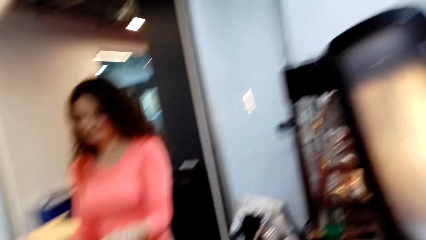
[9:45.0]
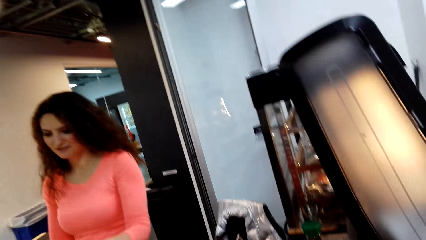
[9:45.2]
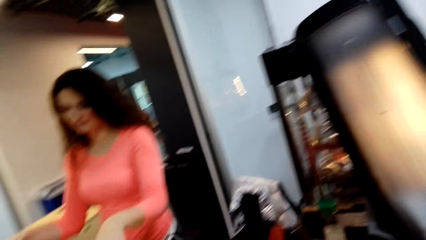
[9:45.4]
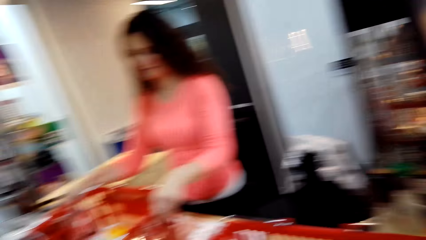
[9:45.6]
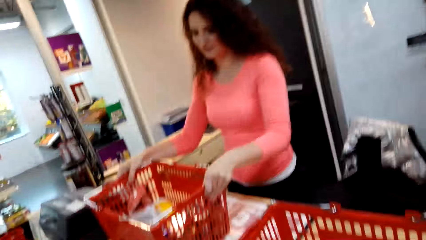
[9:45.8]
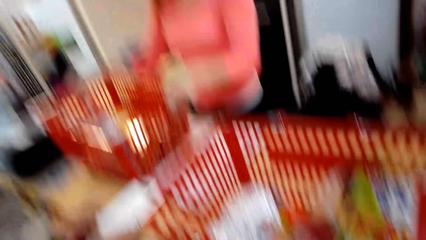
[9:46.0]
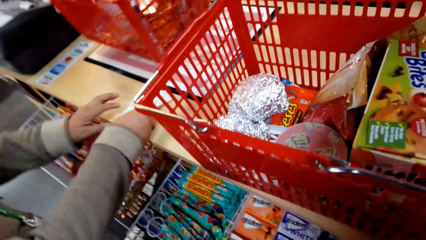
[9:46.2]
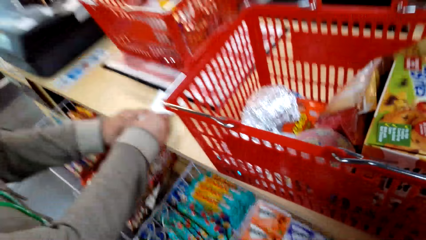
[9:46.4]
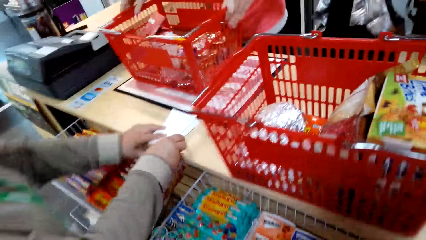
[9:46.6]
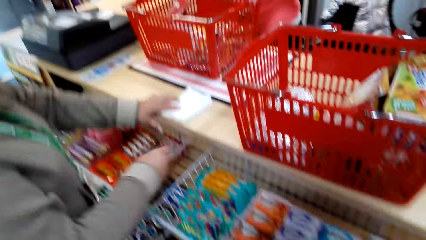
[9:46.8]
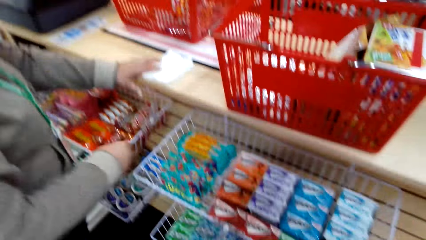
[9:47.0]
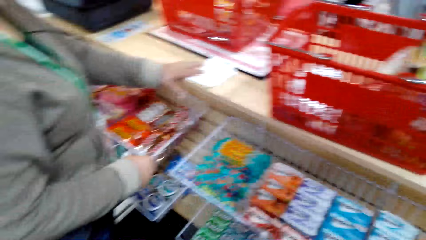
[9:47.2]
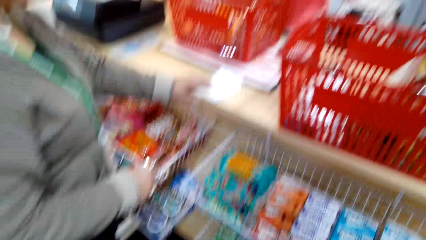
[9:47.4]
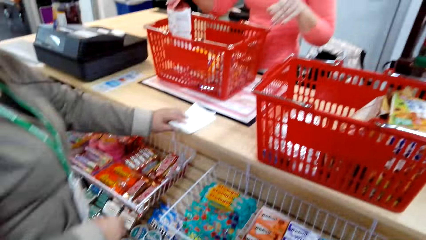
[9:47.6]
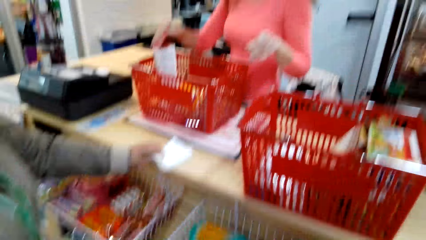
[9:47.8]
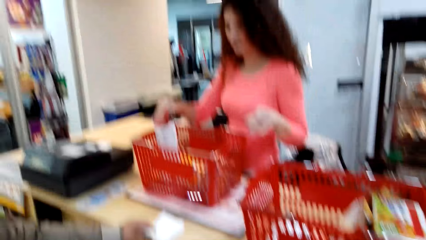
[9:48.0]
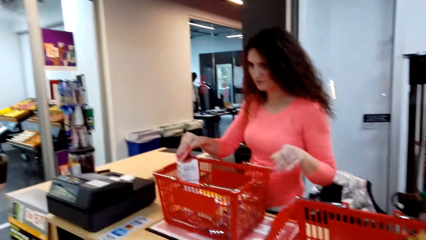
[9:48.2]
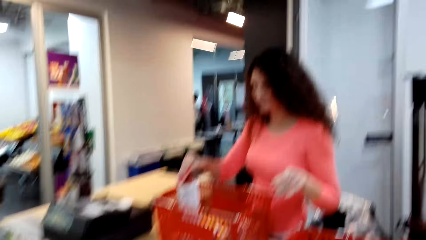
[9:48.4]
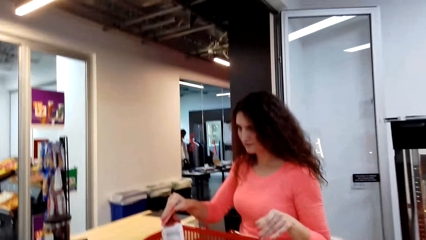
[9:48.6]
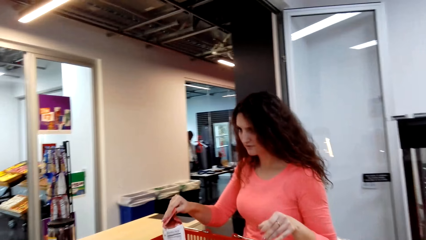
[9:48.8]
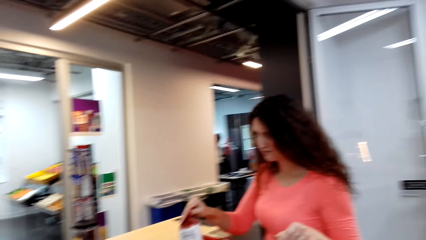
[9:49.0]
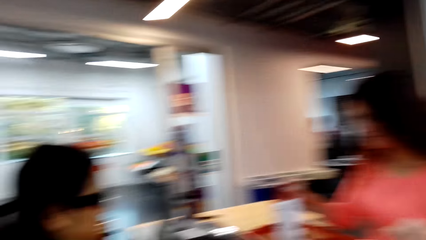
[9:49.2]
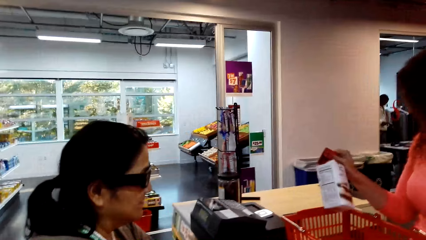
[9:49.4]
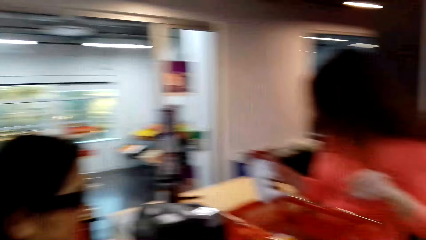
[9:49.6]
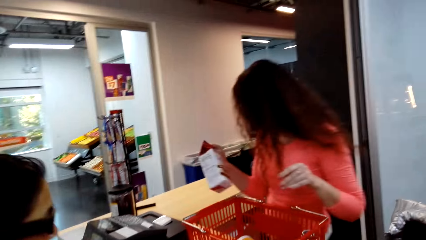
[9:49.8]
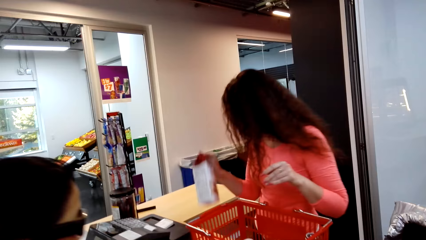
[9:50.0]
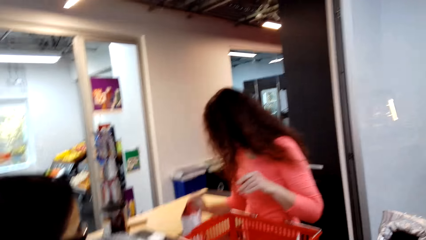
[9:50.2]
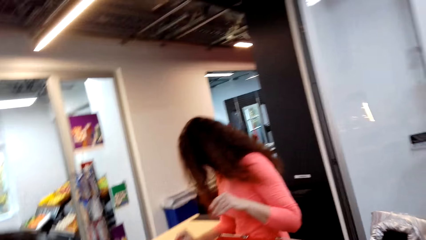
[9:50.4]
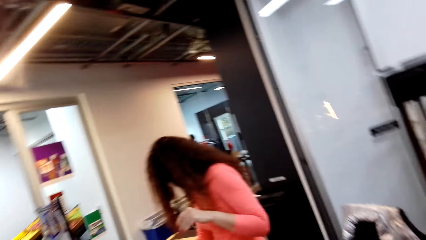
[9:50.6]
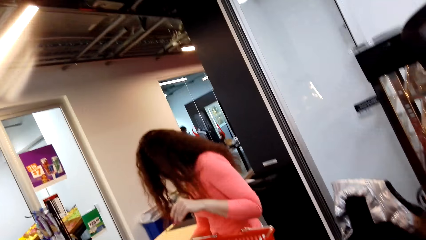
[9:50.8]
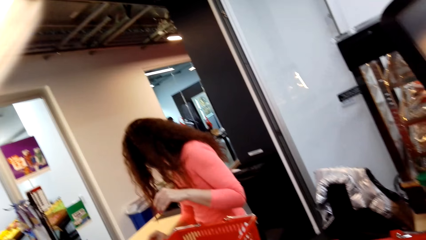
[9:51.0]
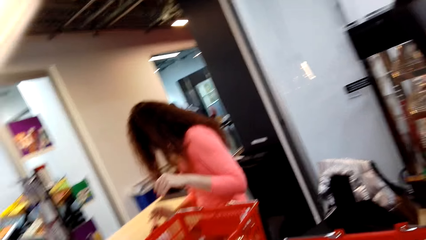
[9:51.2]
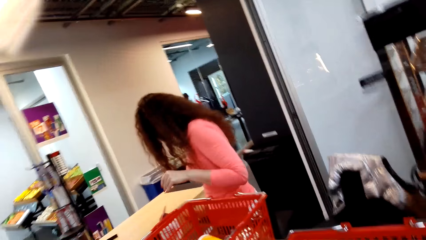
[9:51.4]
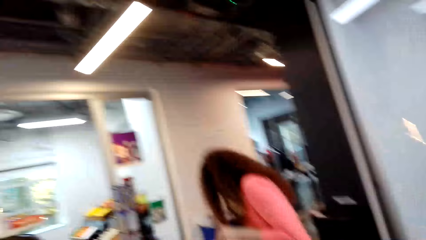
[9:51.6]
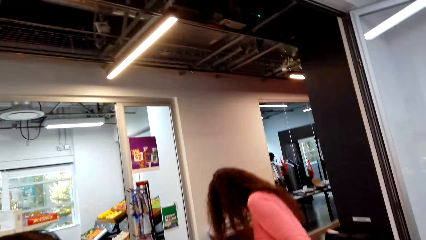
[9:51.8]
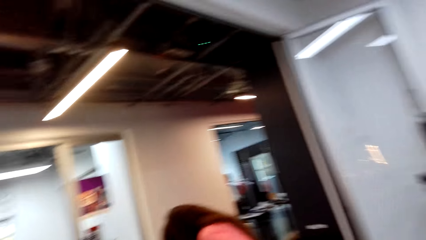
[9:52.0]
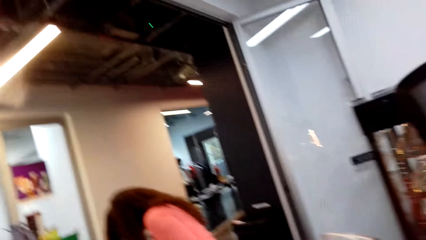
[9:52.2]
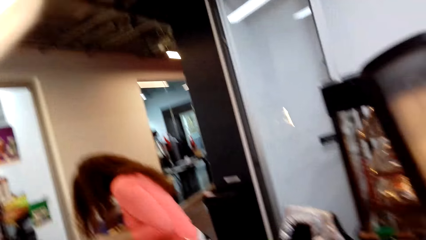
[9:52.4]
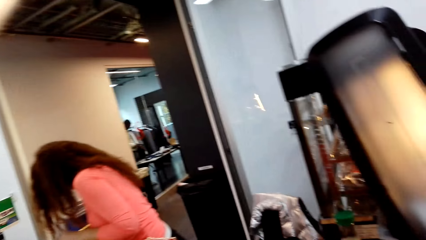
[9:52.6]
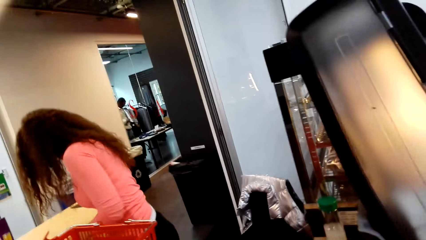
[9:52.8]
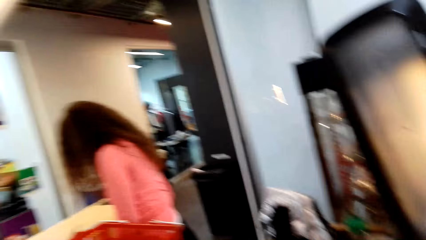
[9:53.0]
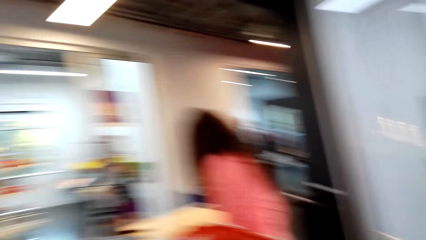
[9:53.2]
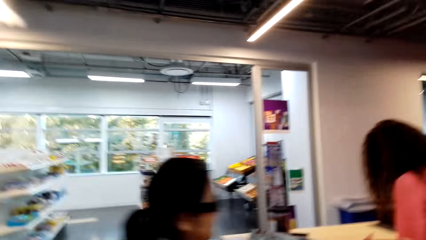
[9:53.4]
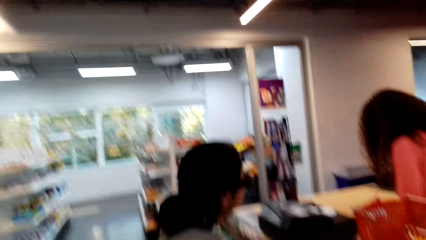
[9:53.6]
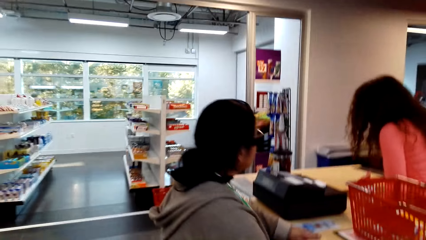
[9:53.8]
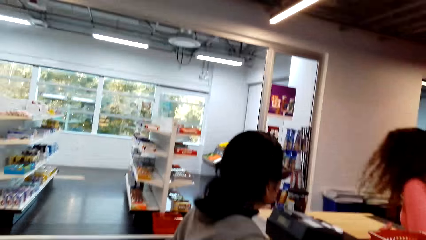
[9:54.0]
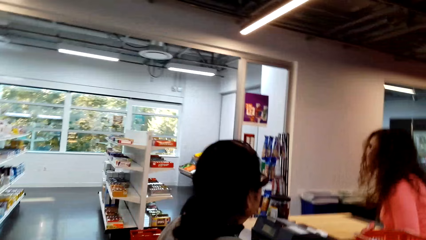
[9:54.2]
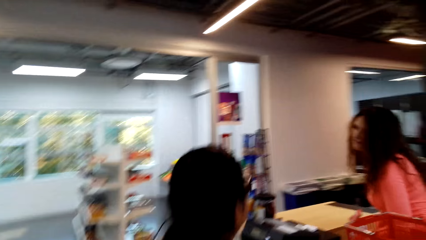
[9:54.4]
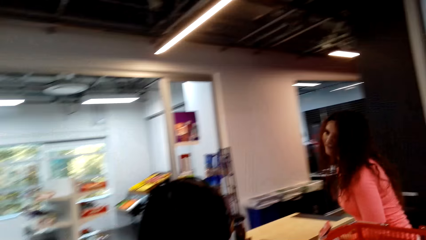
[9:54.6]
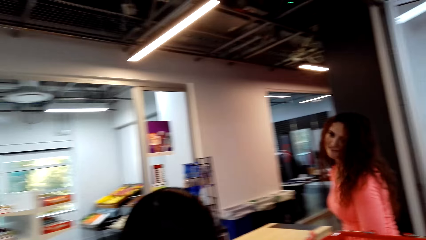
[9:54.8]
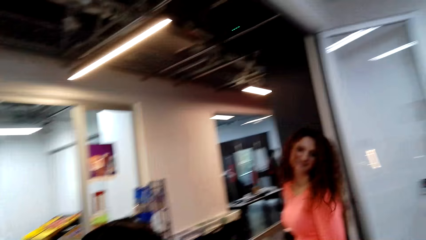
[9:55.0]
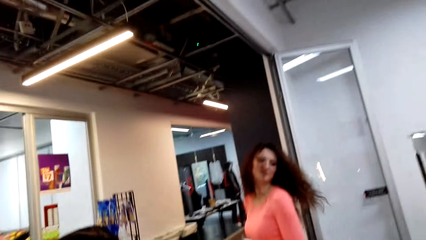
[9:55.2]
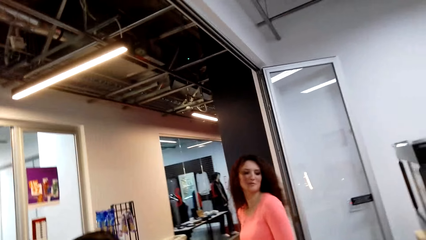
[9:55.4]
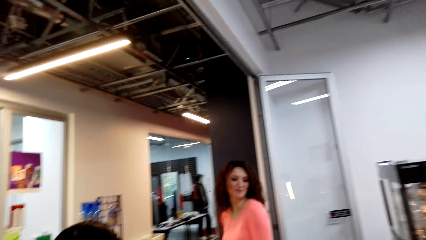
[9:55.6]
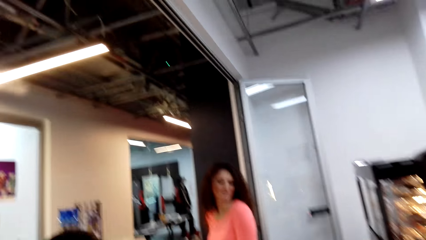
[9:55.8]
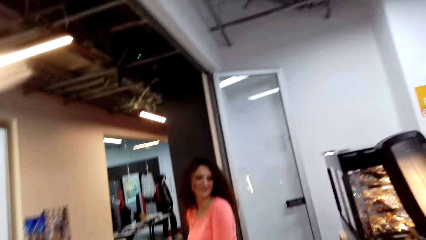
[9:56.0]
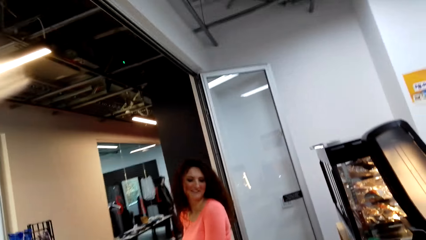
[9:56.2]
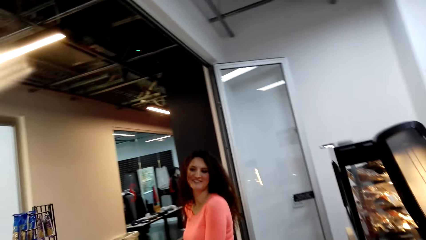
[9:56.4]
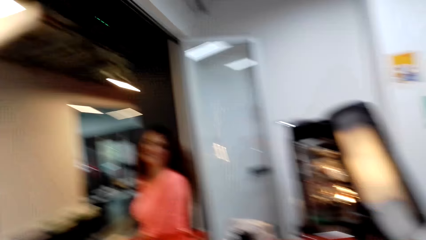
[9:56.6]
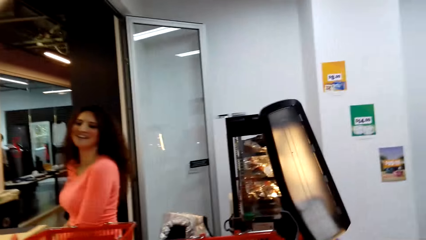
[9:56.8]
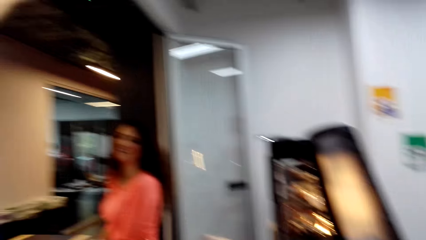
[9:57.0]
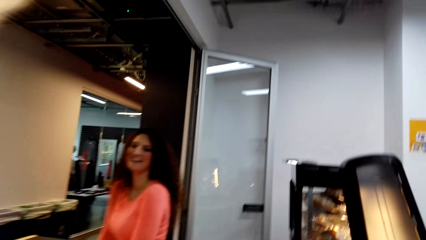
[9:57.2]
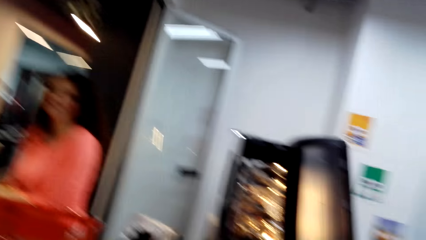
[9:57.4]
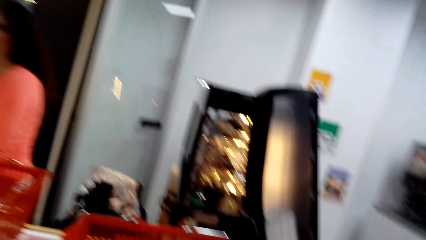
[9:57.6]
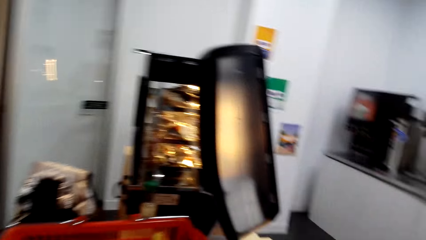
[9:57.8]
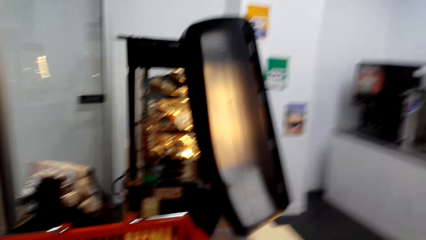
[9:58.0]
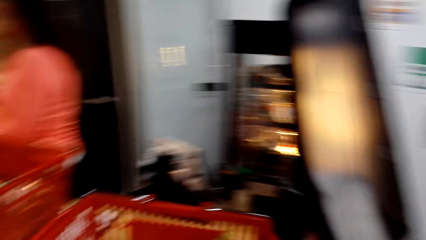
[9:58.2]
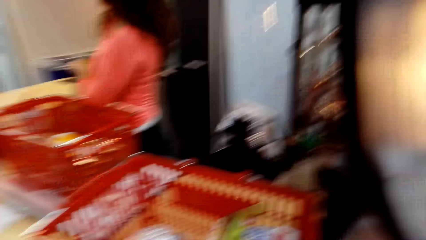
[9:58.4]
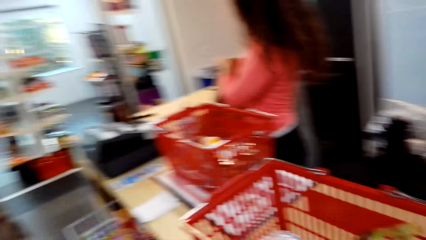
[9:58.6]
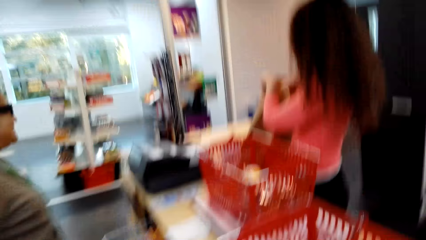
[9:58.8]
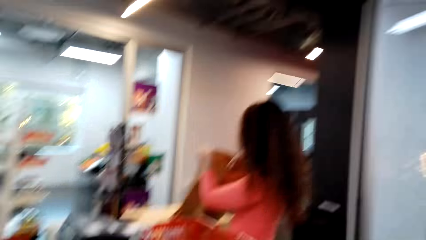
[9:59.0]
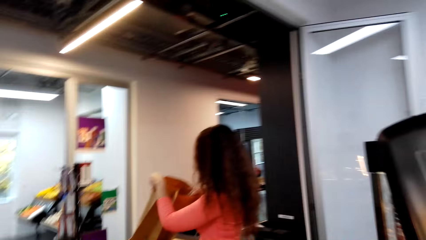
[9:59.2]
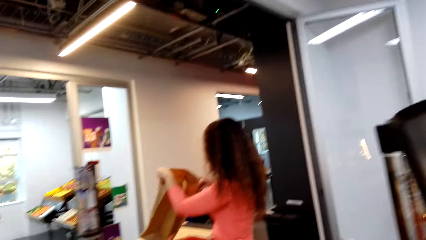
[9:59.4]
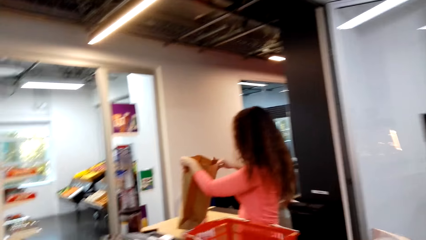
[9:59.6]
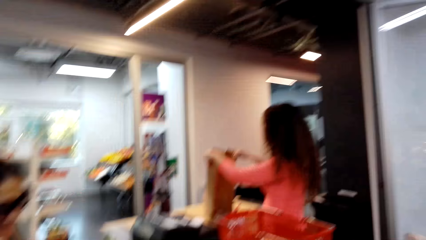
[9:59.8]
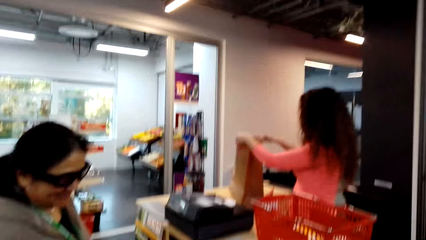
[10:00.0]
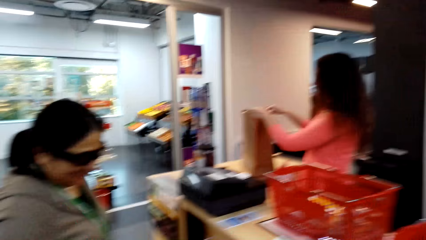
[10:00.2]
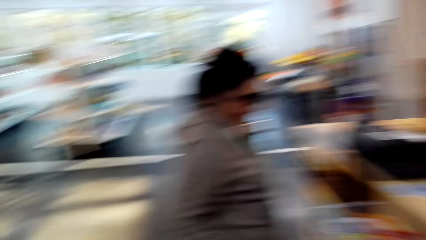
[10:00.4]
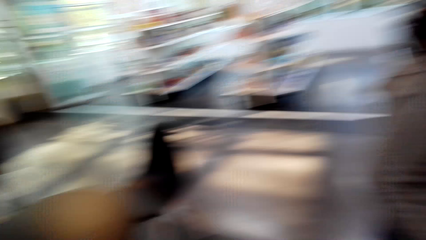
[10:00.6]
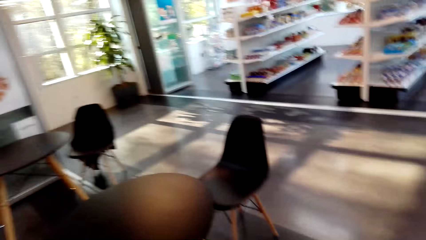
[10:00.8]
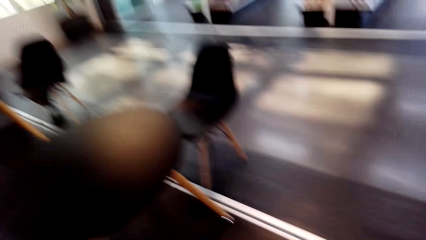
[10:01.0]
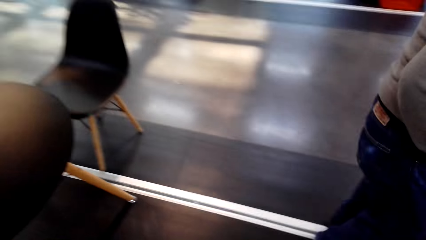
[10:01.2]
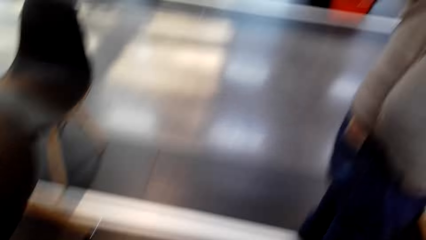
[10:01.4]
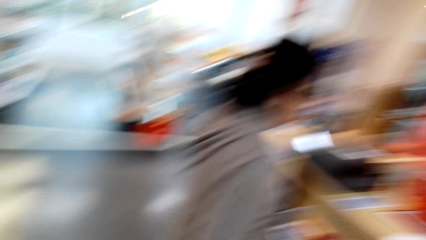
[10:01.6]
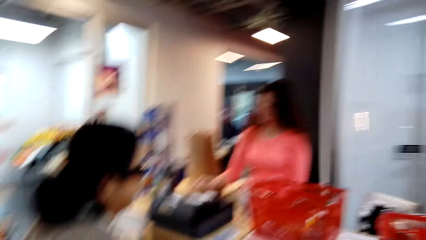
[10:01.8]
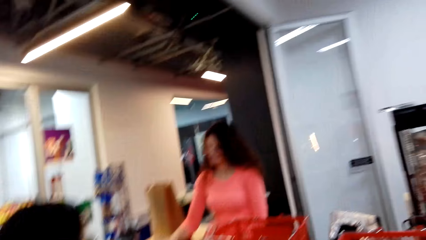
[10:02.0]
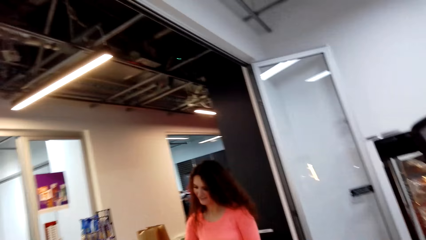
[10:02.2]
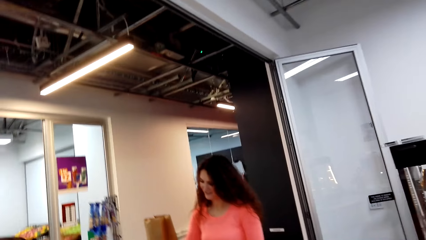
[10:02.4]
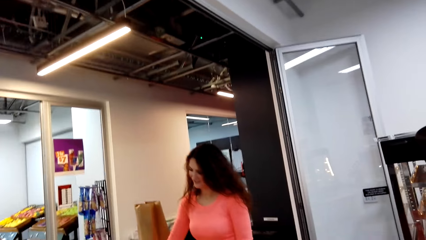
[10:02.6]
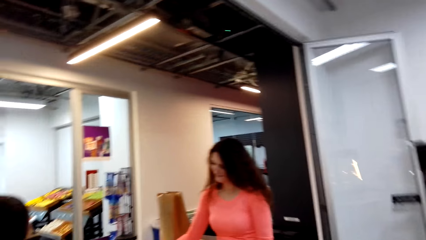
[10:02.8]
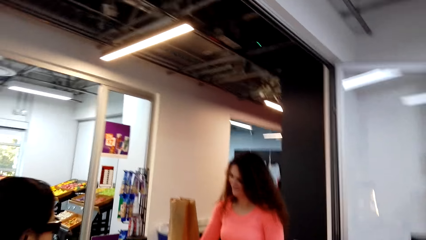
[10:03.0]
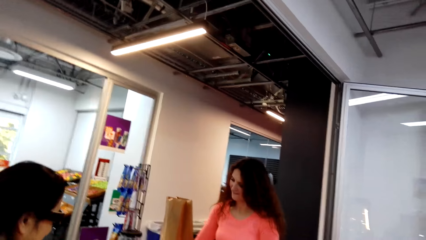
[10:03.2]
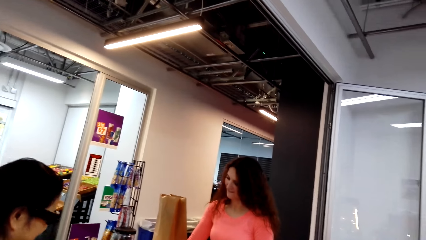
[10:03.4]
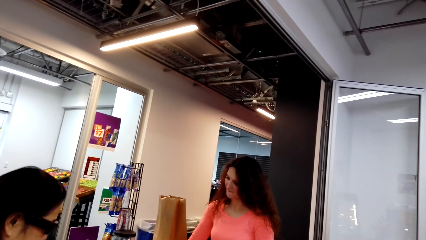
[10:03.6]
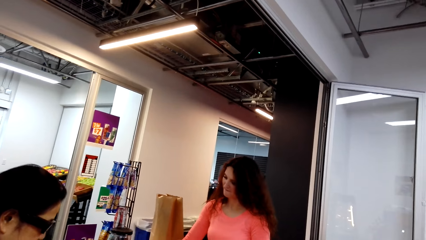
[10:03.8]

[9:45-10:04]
A lady removes items from the basket. The lady puts the items in the bag. The lady places the shopping bag on the counter top.
